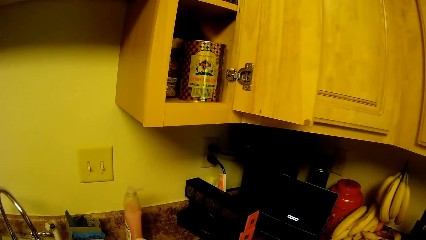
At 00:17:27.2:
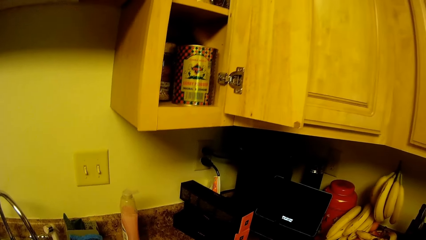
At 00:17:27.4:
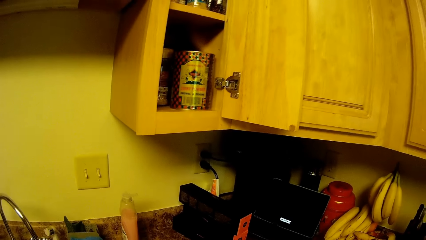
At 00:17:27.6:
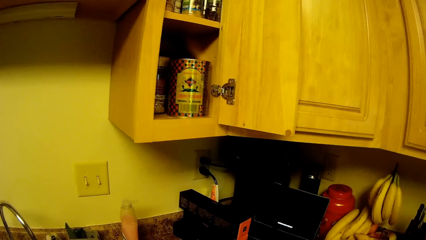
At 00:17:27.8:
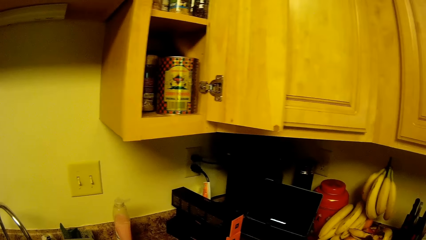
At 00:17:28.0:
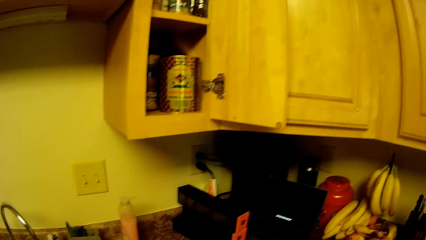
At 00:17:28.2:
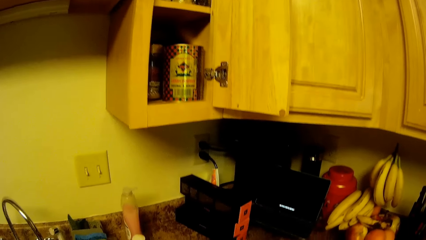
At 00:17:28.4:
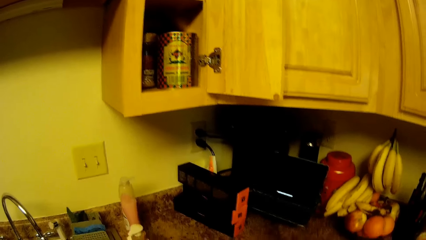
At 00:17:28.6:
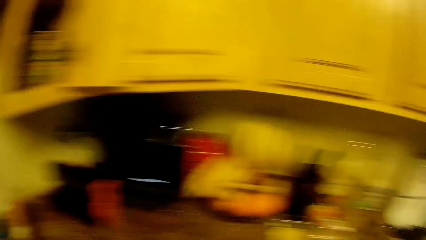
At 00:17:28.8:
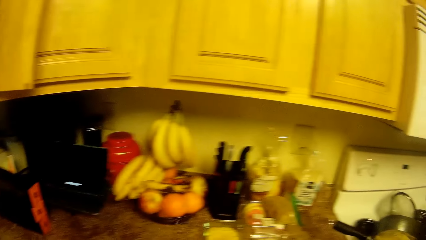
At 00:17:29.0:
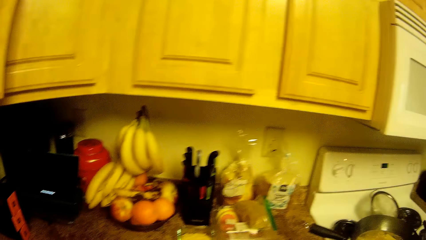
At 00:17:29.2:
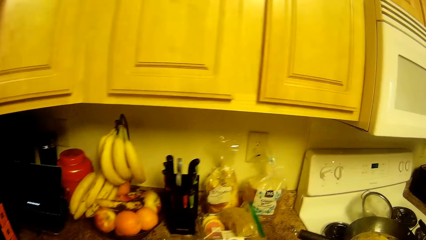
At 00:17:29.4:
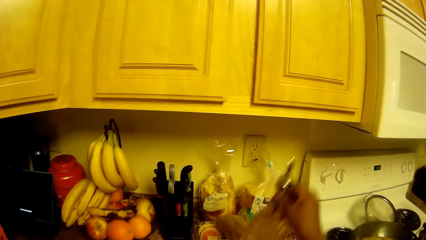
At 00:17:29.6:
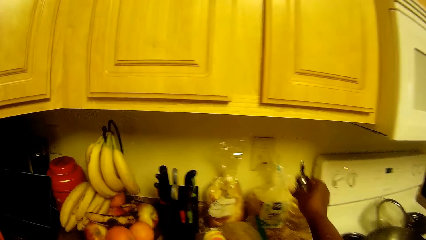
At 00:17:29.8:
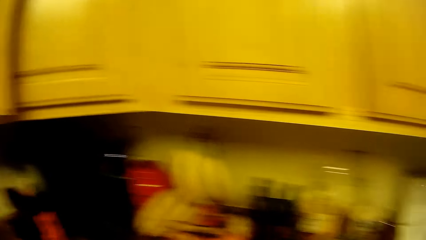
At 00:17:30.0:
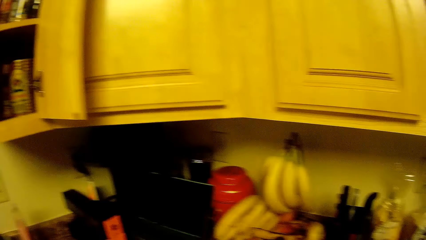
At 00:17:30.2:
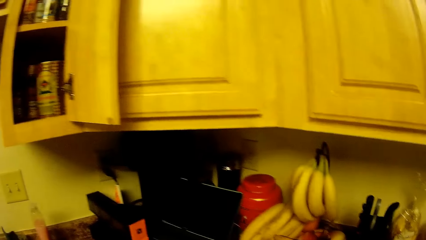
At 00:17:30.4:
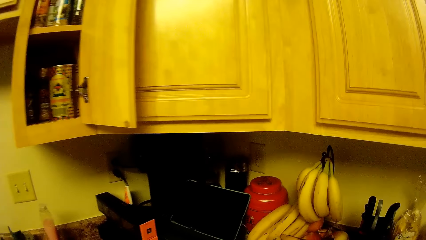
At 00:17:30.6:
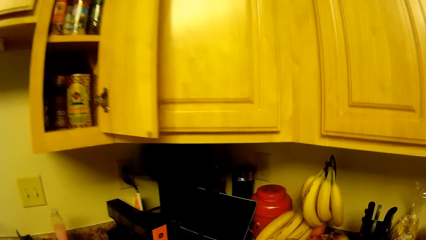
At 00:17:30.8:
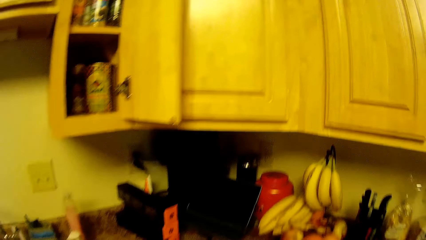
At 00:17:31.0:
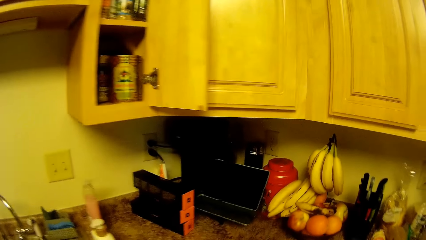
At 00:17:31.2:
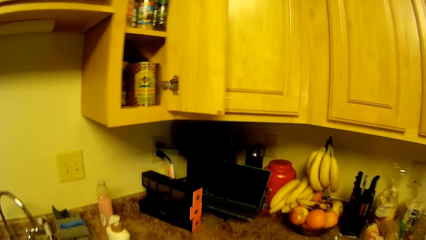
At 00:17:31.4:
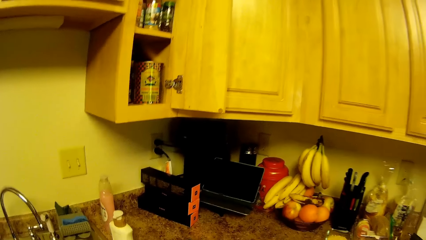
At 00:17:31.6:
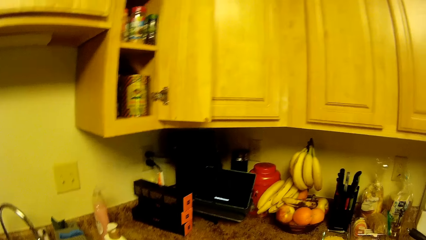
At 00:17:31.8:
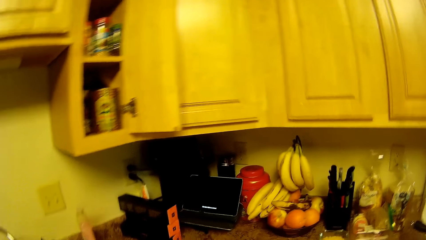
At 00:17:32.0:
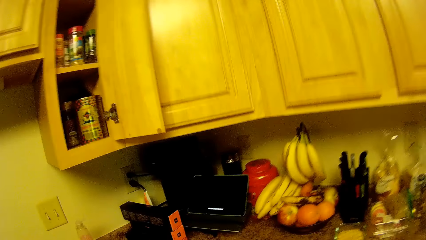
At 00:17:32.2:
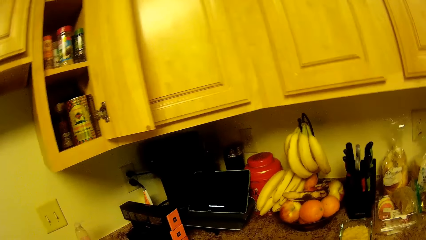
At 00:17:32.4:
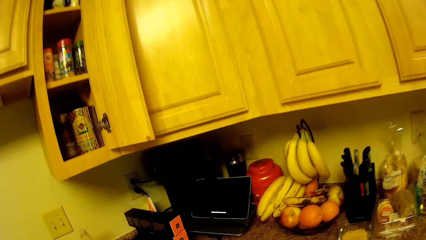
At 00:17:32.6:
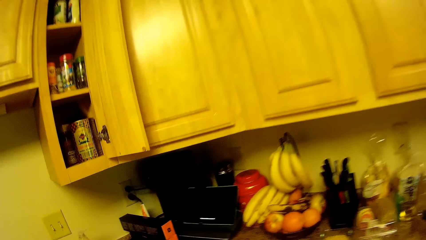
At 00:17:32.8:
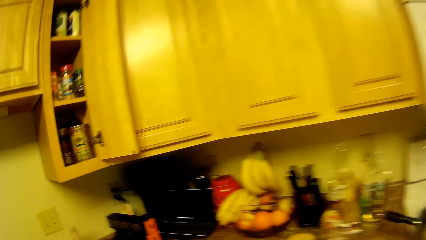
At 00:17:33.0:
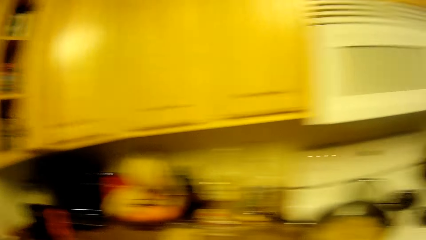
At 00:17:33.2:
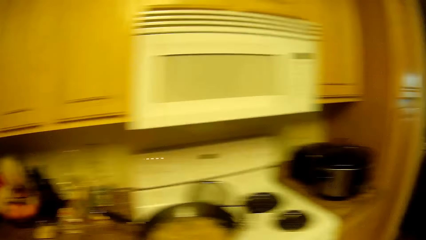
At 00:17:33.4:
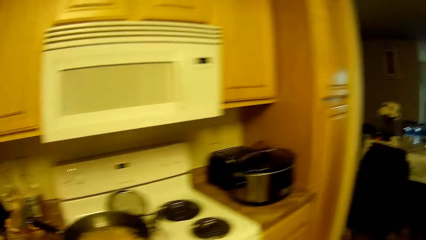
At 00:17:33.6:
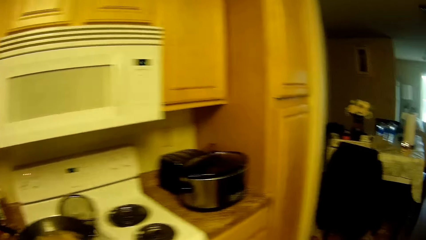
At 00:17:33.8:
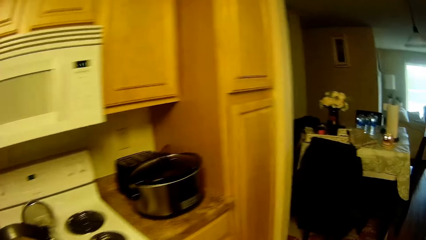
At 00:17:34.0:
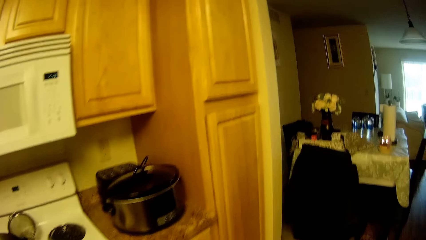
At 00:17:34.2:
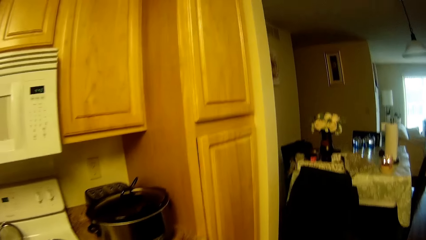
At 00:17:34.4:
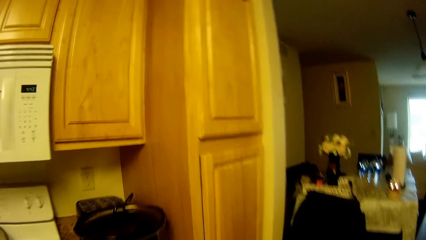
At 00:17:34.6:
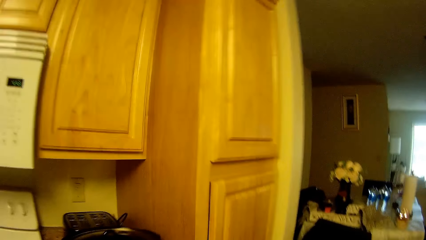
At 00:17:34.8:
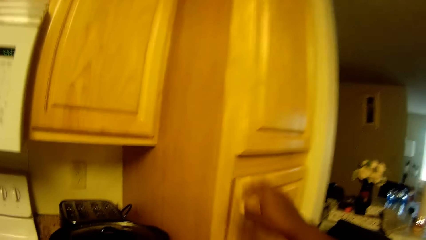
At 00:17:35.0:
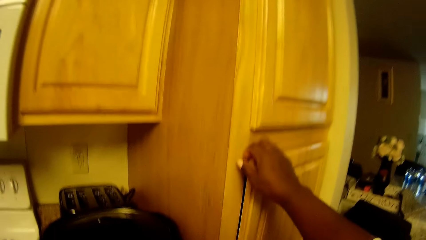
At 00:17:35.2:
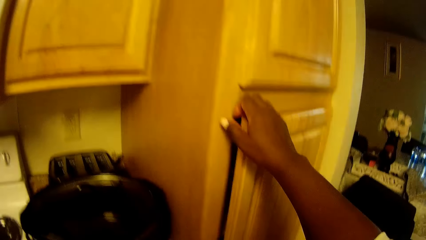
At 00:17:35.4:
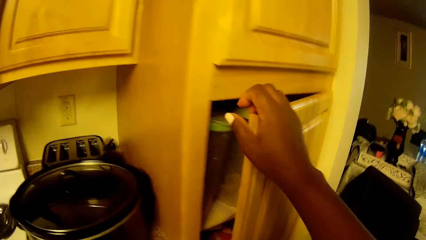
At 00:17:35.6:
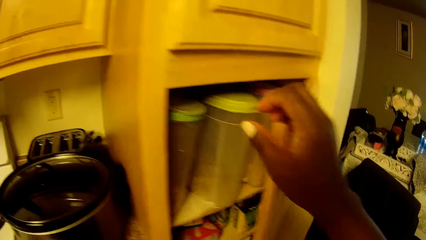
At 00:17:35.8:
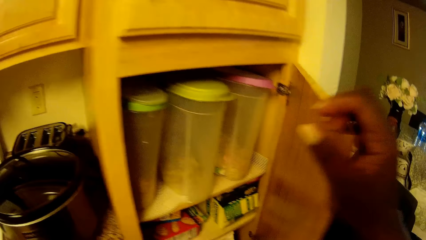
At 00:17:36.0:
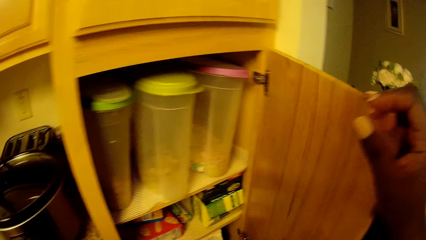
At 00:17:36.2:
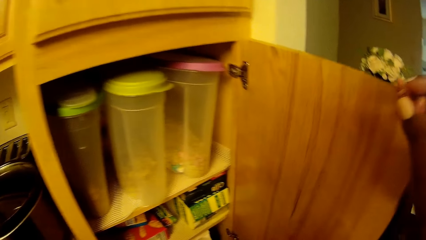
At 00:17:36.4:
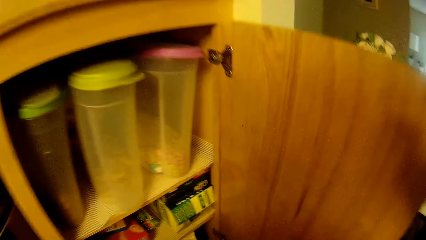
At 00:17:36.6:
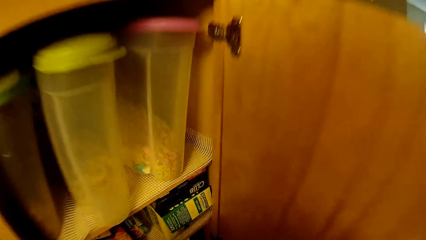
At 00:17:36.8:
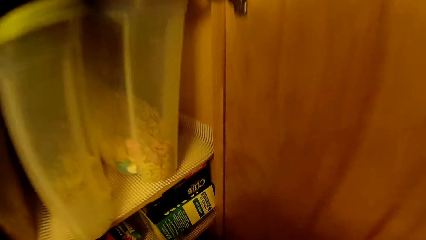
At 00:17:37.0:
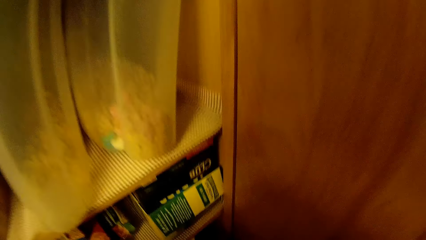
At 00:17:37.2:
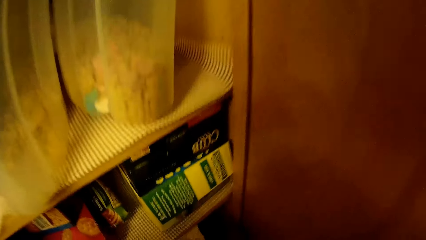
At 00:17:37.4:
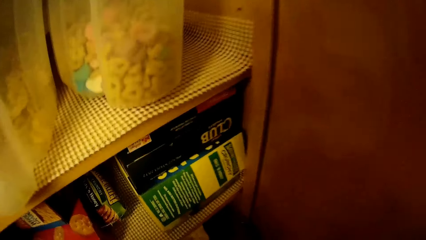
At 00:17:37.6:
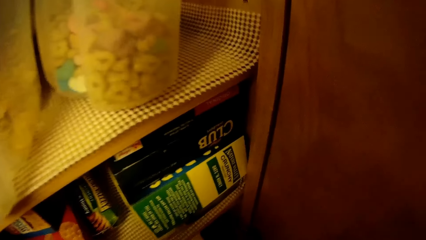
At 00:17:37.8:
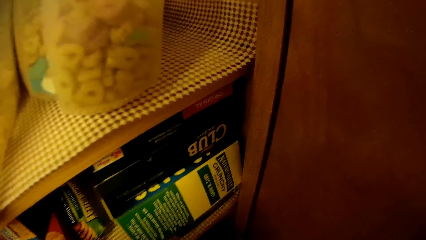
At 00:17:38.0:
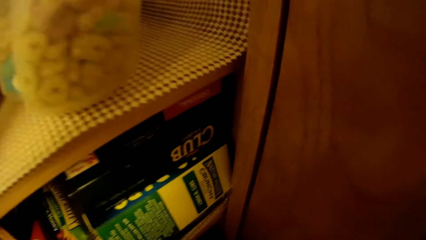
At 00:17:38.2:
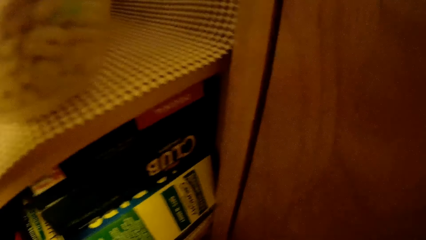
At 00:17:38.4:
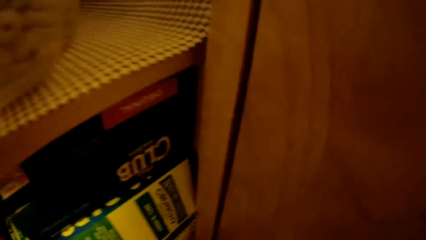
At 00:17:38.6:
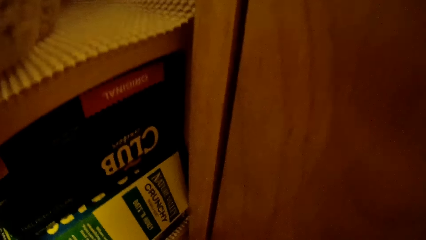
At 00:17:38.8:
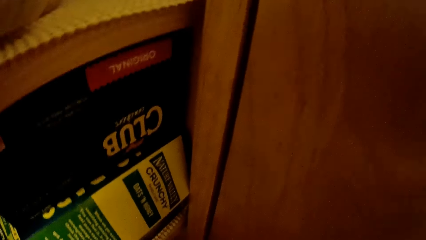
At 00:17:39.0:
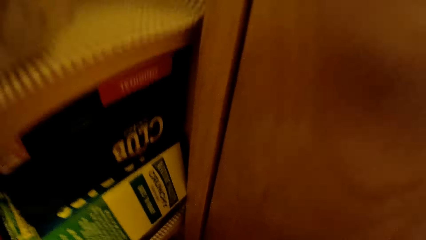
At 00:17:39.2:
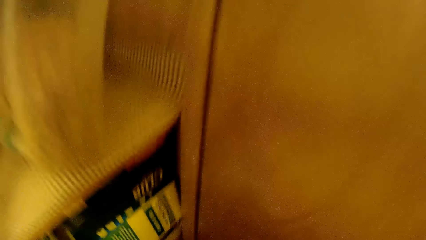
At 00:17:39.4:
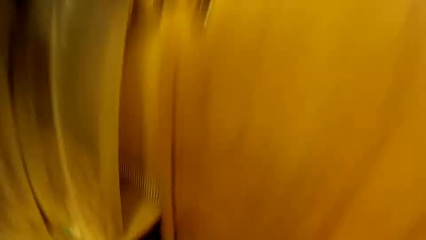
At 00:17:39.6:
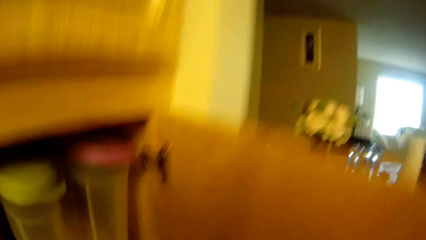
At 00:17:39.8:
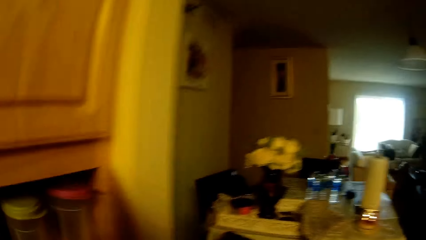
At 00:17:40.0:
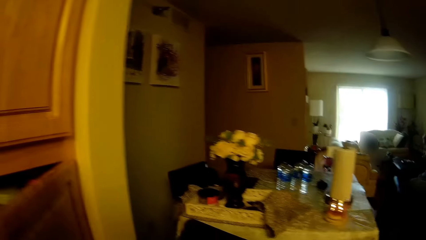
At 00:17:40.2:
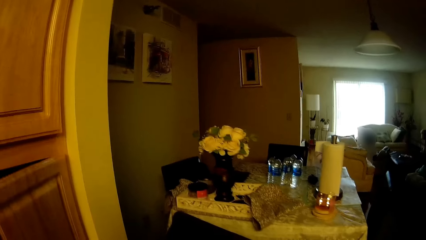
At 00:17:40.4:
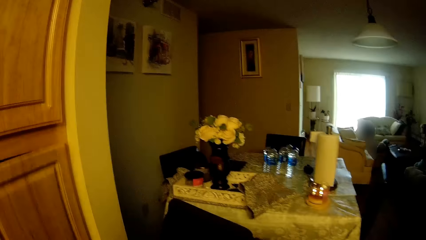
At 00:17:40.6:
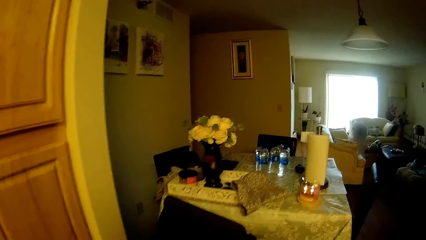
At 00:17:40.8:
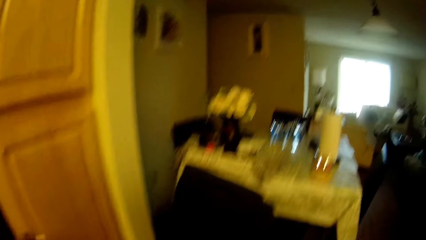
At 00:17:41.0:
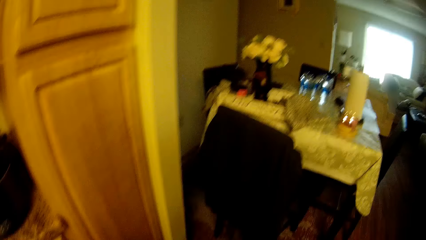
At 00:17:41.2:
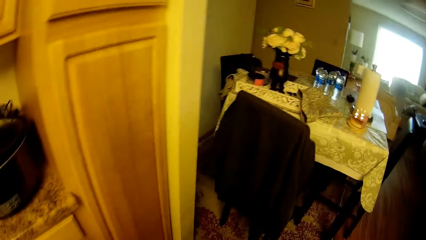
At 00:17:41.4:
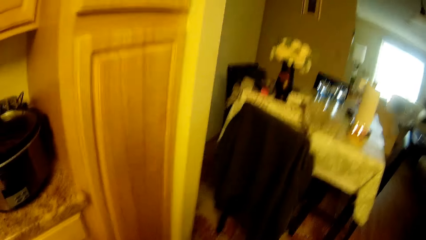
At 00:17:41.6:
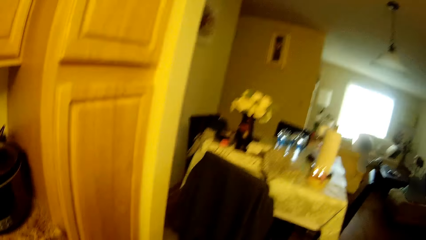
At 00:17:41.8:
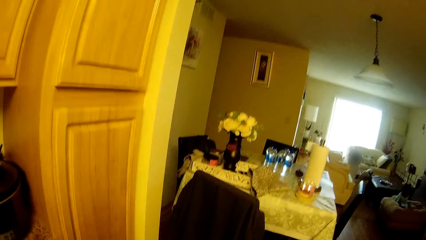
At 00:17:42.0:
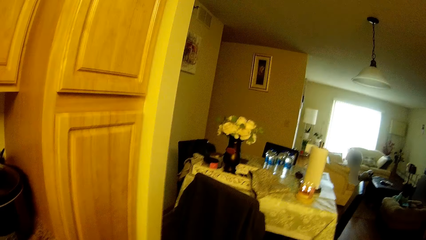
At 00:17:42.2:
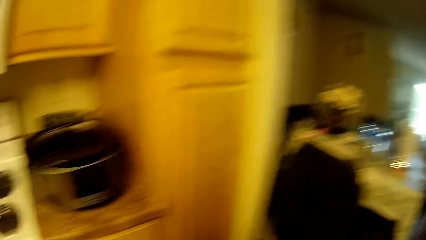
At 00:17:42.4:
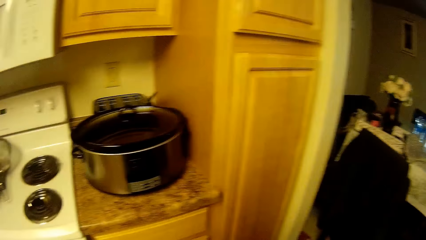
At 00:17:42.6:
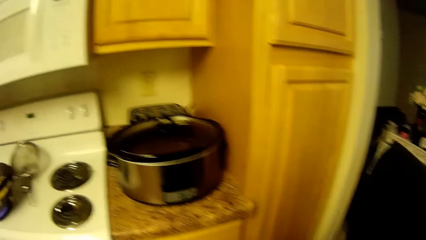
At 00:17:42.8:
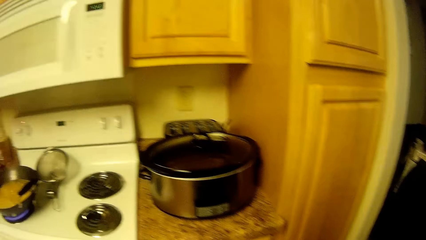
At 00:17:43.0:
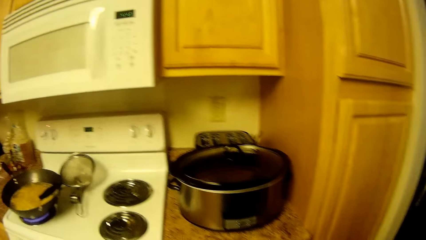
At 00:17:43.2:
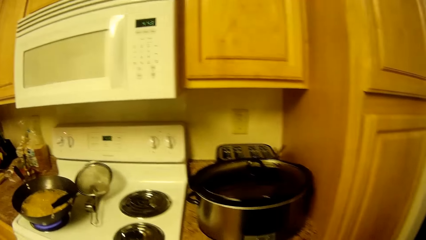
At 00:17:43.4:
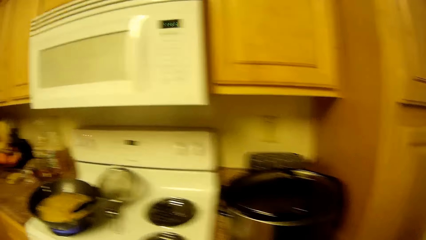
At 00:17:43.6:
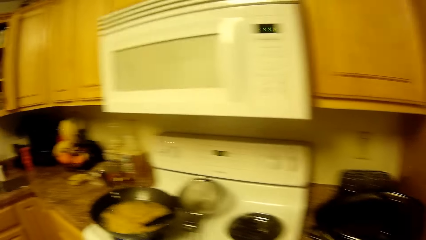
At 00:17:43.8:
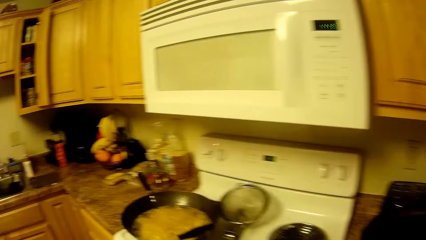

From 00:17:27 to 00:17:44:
The camera wearer places the bottle of oil on the countertop with her right hand. She puts the spoon in the jar. She opens a cabinet door with her right hand. She closes the cabinet door with her right hand.
